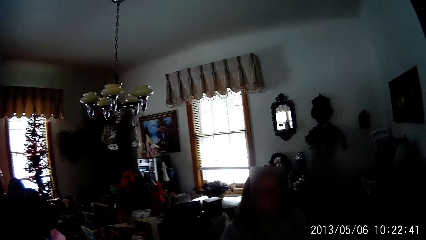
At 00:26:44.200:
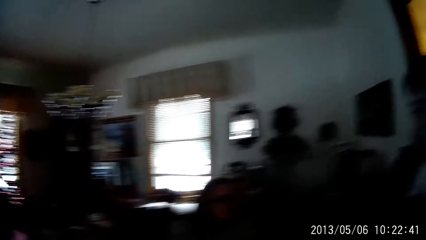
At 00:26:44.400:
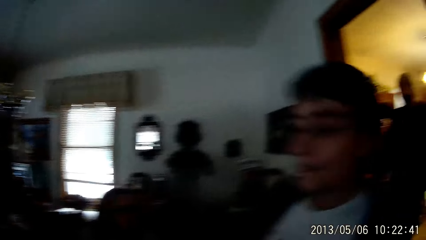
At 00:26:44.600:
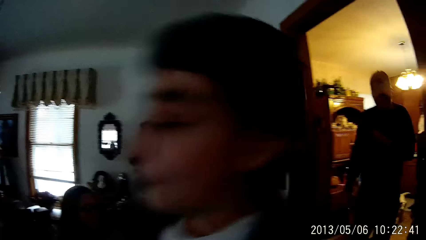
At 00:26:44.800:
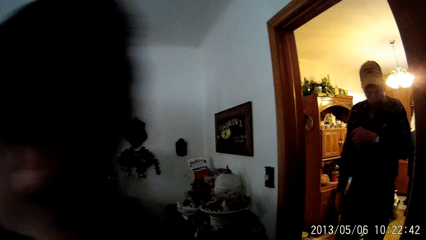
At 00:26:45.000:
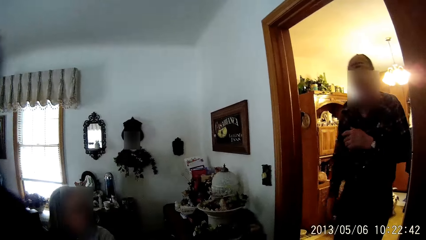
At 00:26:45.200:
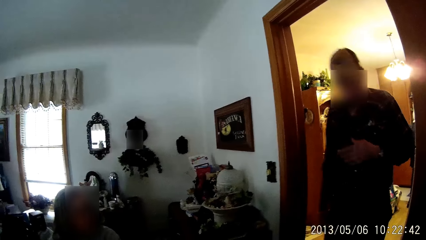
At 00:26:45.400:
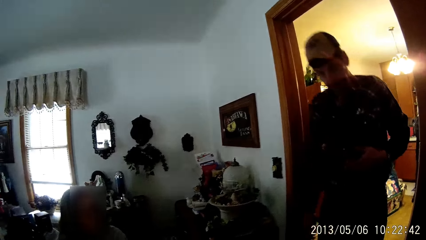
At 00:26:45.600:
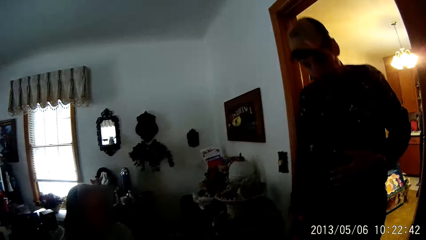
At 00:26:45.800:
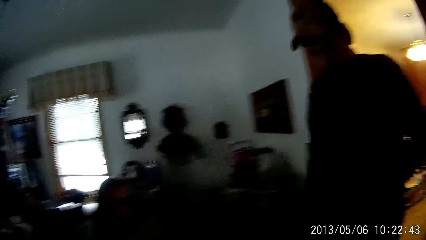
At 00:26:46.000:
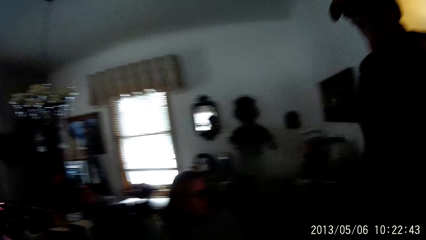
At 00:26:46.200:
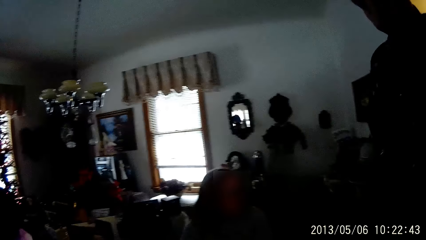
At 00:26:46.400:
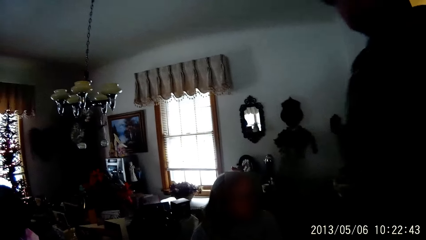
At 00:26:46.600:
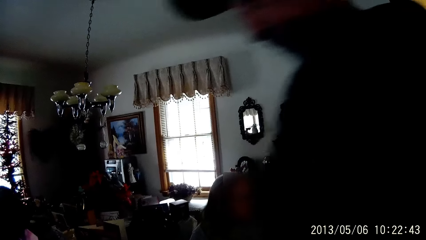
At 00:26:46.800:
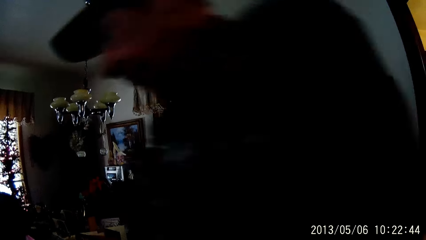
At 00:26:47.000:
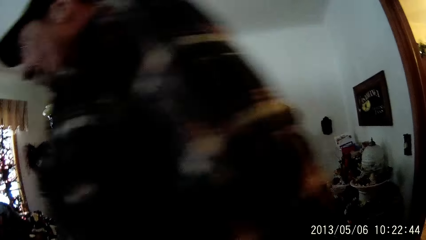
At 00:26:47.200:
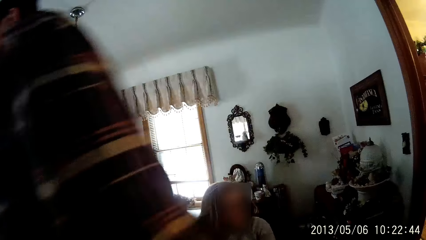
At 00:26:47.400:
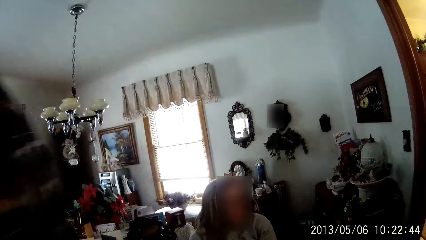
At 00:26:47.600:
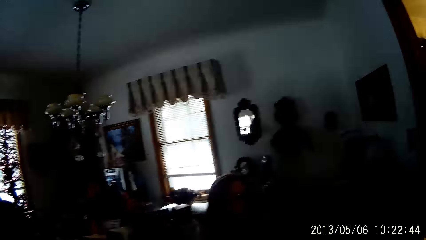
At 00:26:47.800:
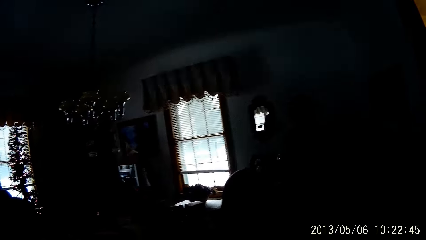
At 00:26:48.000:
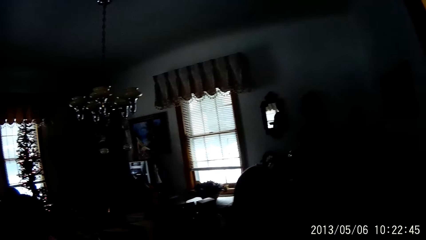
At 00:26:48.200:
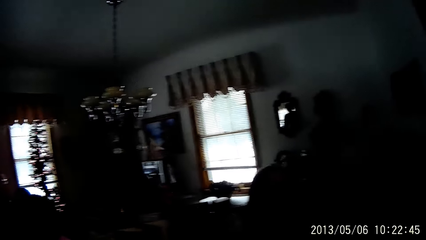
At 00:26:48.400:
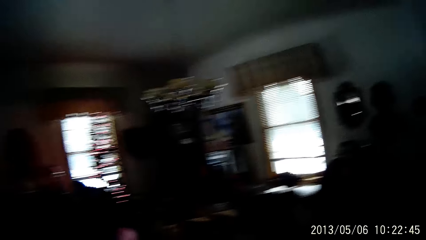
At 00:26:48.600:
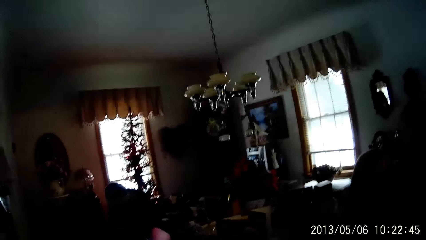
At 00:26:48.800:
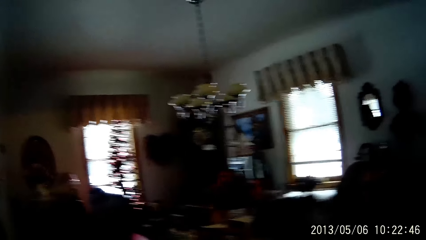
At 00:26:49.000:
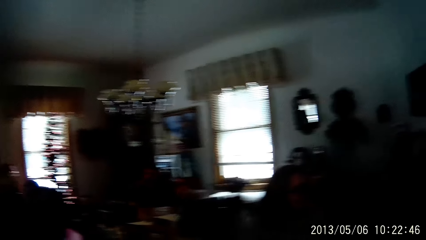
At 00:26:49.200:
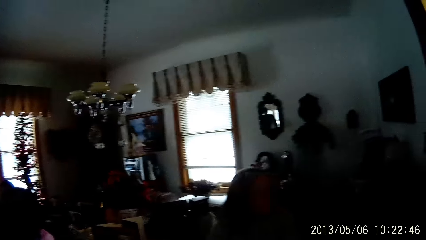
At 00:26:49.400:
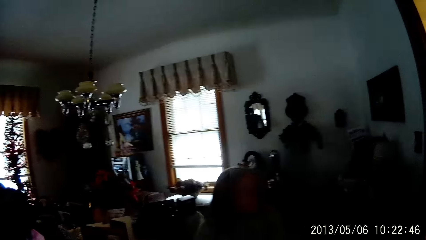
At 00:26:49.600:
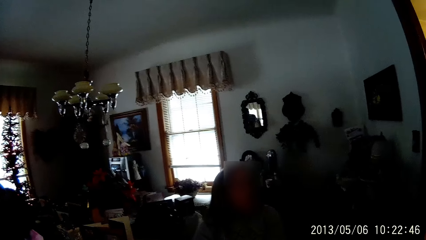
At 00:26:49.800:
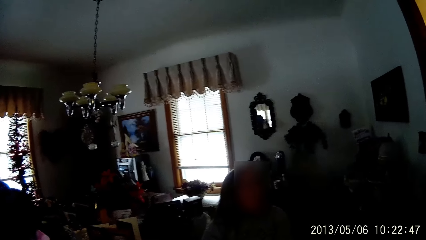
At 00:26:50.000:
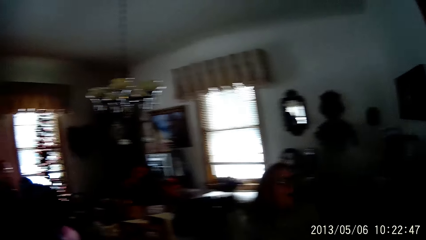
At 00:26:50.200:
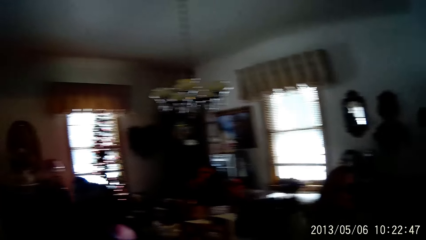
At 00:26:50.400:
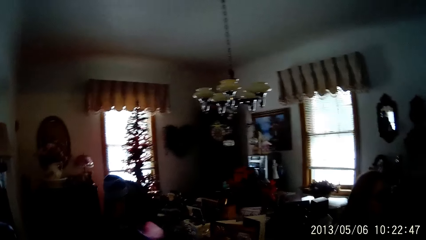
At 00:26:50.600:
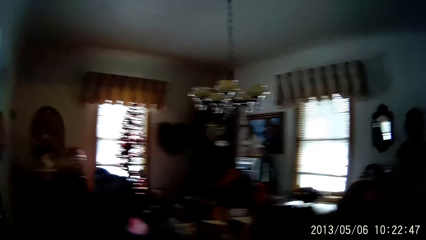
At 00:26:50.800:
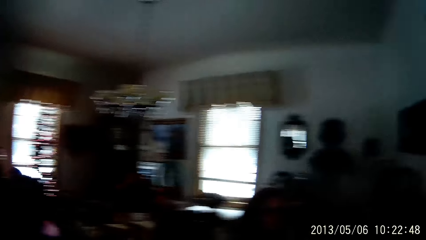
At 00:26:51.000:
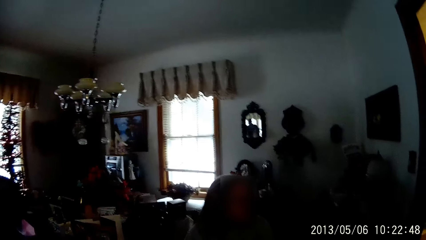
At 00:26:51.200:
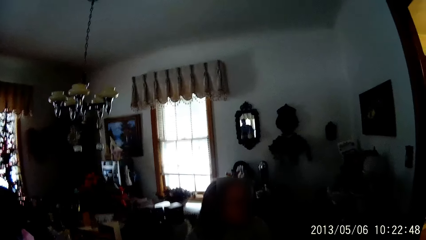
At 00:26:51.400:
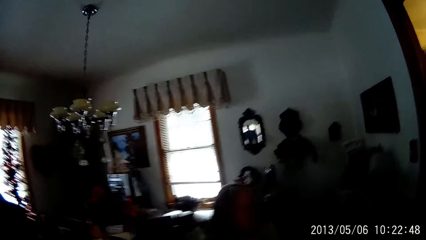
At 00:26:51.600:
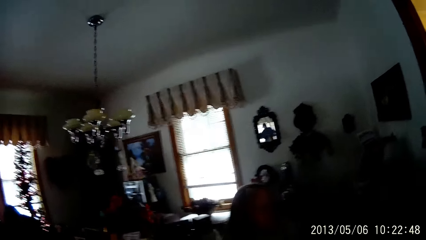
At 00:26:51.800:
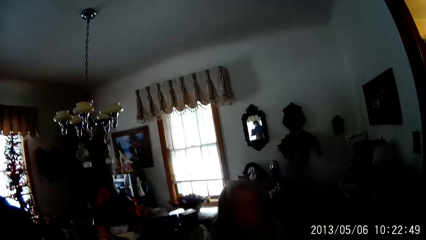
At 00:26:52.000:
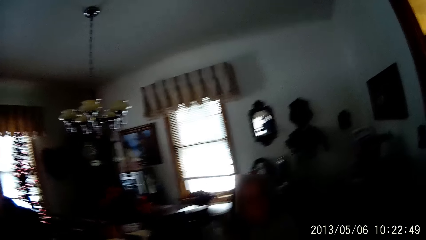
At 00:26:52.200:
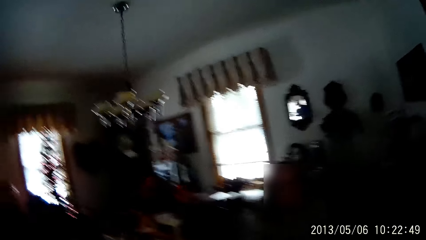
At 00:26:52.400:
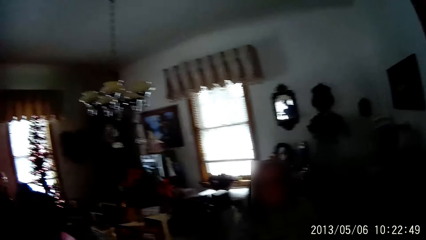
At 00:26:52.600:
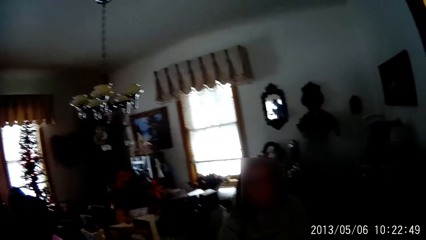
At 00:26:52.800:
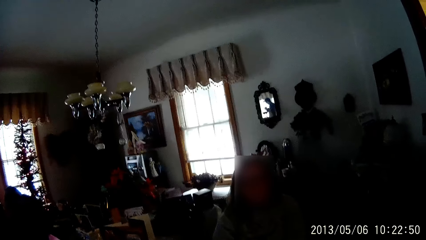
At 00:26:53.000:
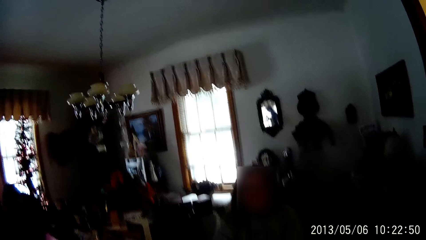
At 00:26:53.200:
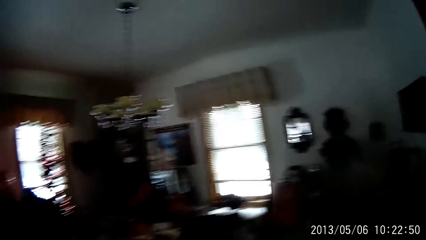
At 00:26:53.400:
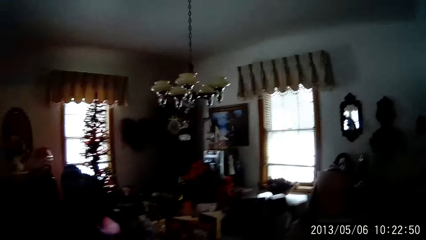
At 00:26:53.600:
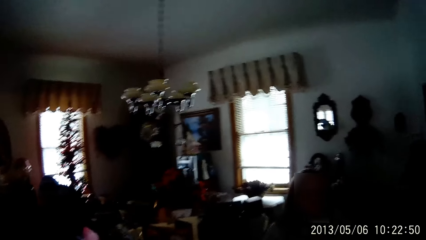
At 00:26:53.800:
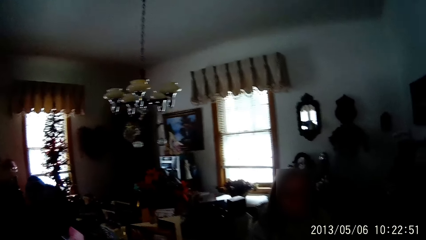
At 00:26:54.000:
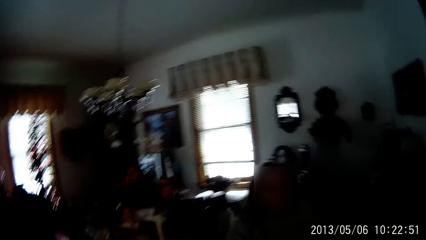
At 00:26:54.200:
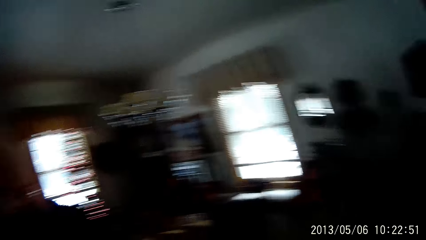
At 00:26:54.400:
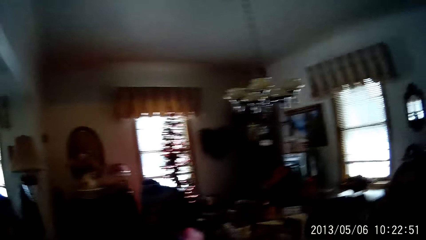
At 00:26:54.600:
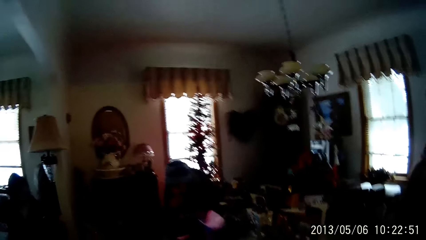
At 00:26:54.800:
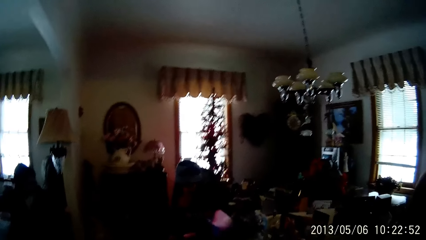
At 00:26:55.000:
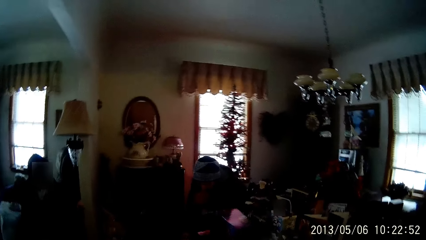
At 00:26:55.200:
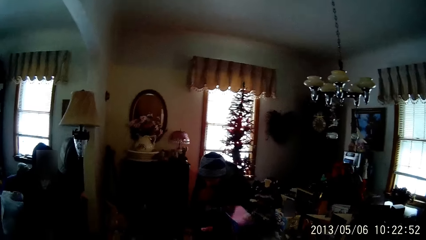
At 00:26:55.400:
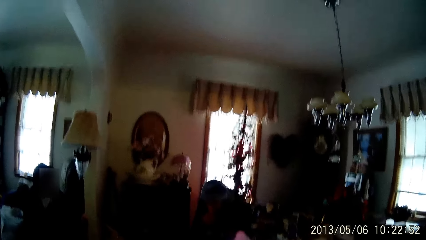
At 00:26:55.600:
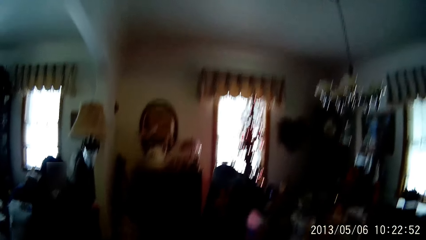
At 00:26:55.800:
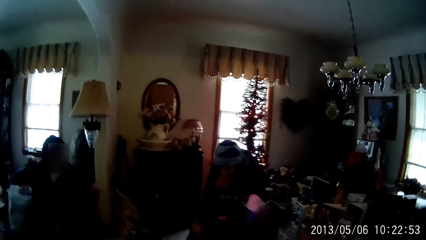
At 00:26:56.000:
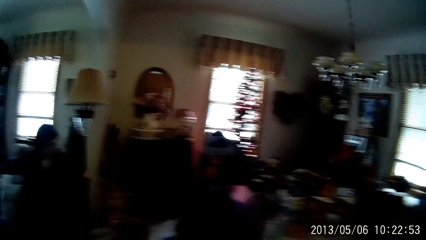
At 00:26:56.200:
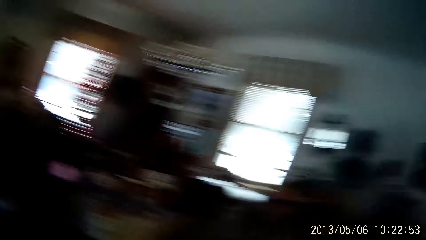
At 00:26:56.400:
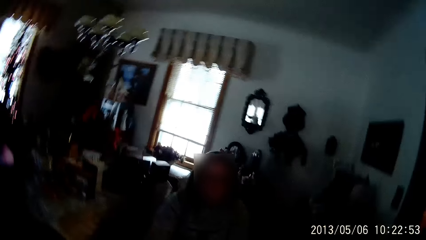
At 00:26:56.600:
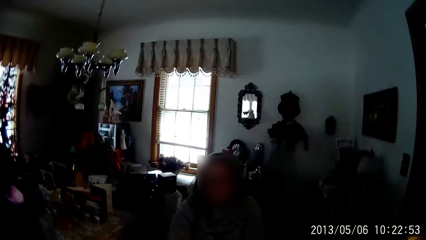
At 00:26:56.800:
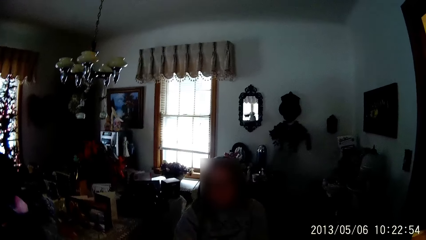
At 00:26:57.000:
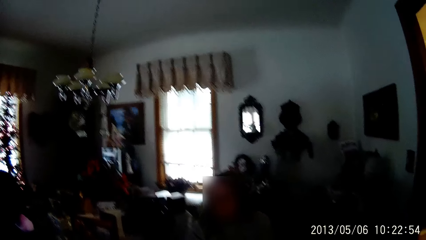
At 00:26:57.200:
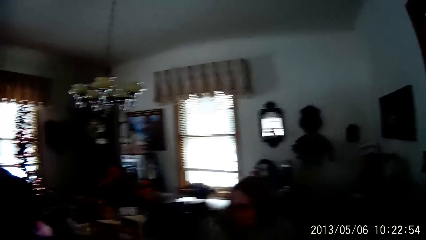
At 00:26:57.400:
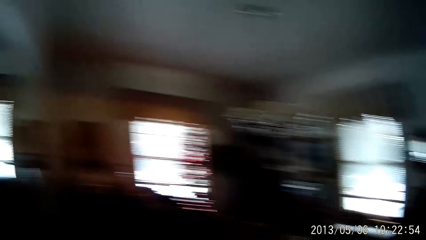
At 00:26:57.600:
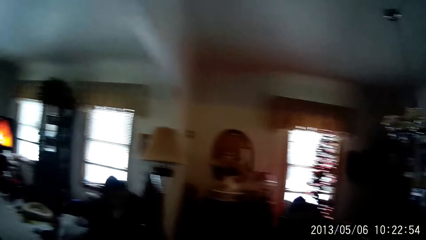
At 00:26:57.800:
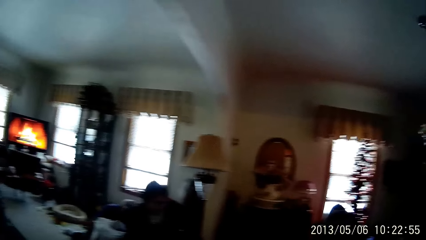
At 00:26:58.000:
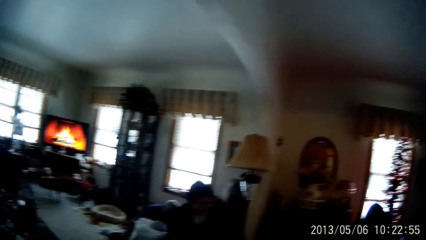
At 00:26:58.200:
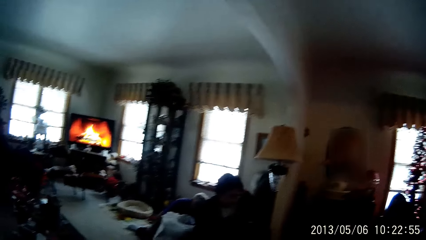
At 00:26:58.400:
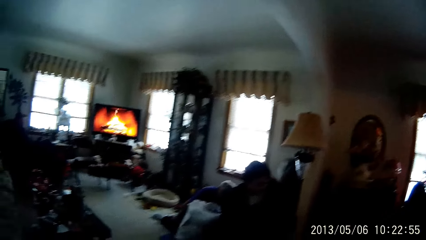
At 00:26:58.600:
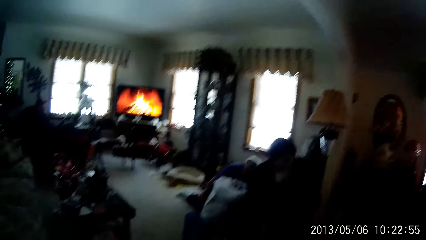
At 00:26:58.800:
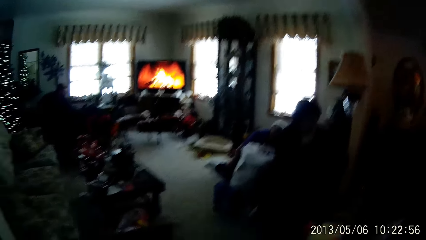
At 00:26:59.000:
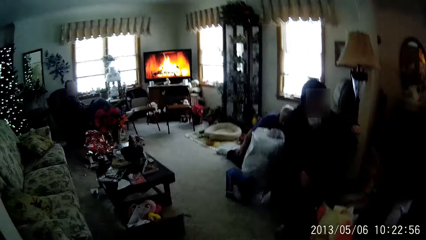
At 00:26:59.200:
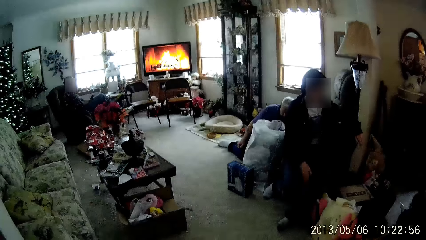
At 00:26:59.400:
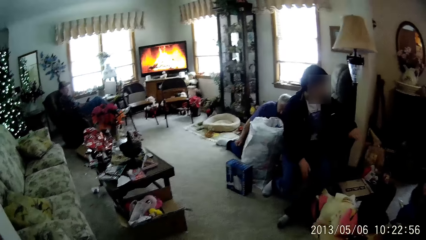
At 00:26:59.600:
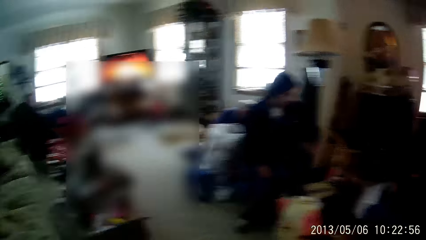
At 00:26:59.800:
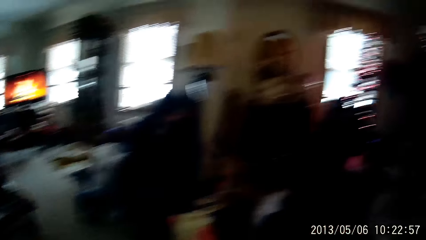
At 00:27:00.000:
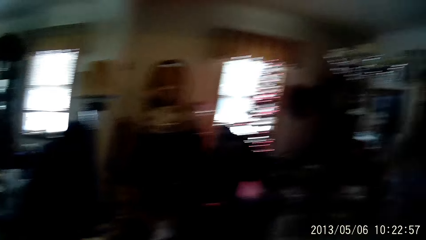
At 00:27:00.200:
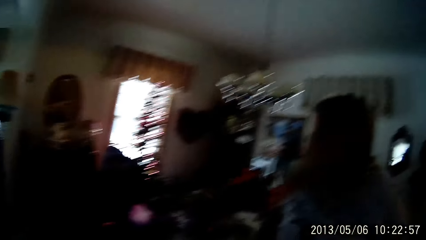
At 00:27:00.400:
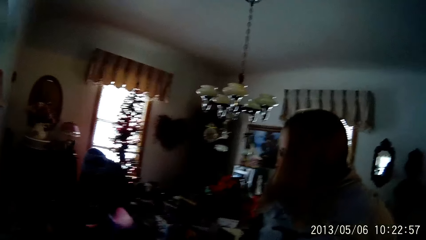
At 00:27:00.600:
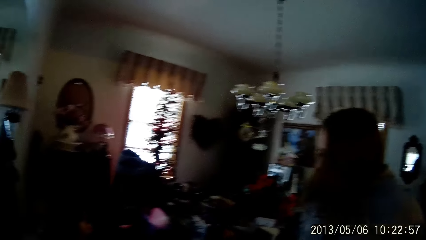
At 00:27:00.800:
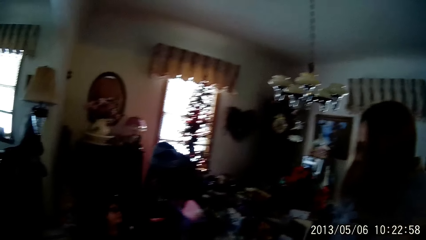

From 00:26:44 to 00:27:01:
A man walks into the sitting room from the room.
